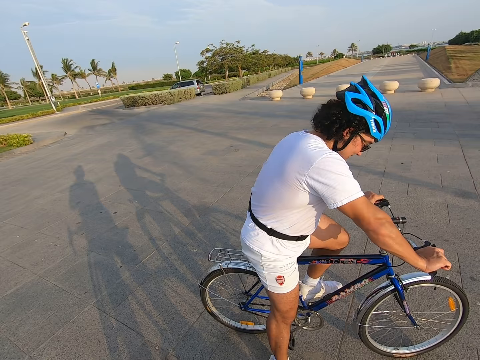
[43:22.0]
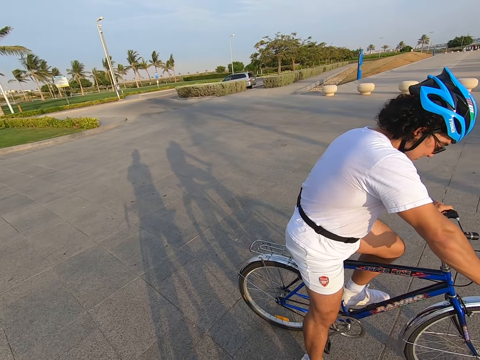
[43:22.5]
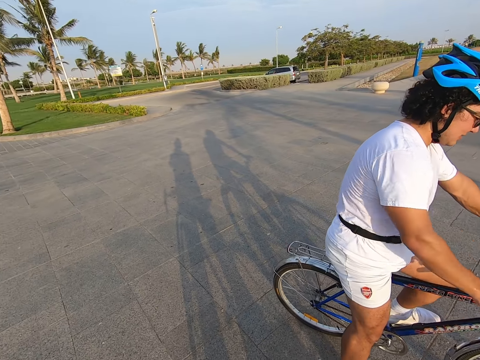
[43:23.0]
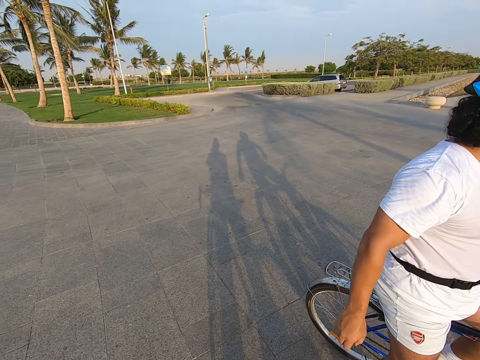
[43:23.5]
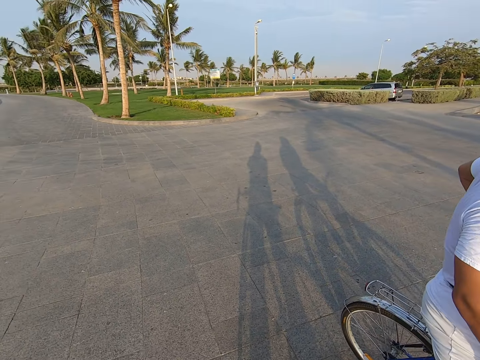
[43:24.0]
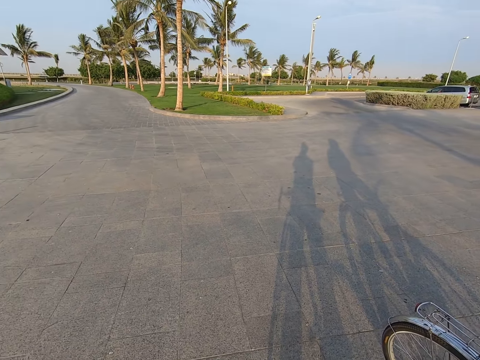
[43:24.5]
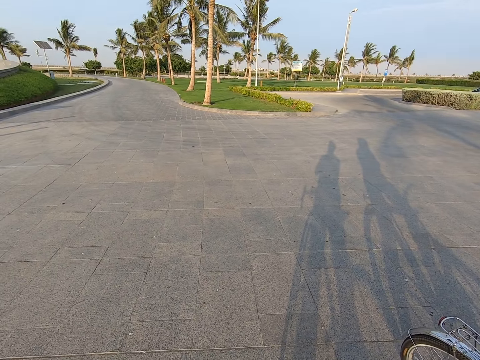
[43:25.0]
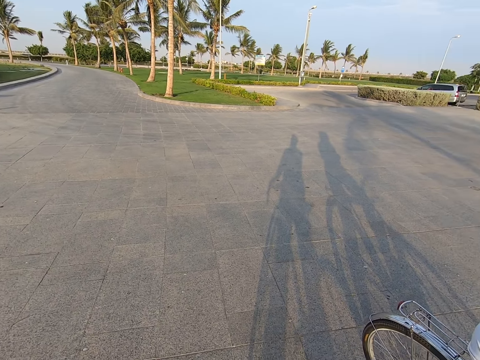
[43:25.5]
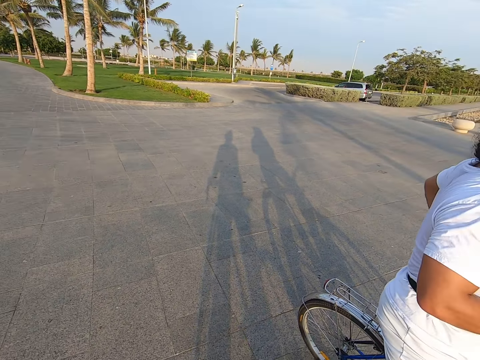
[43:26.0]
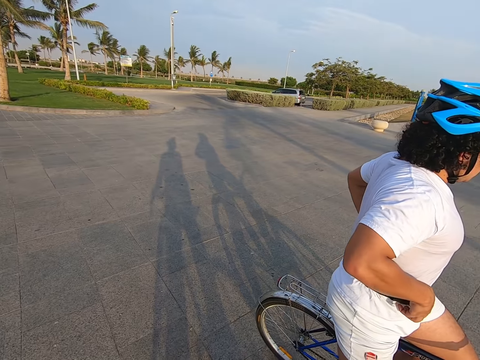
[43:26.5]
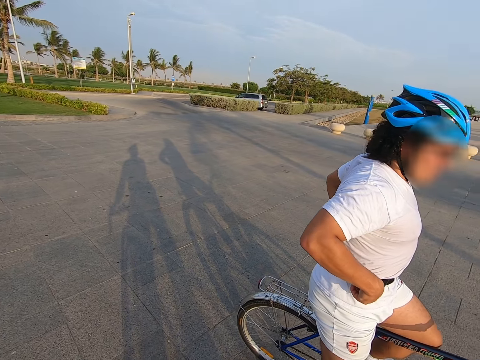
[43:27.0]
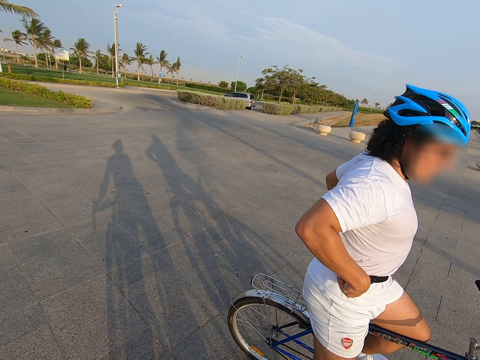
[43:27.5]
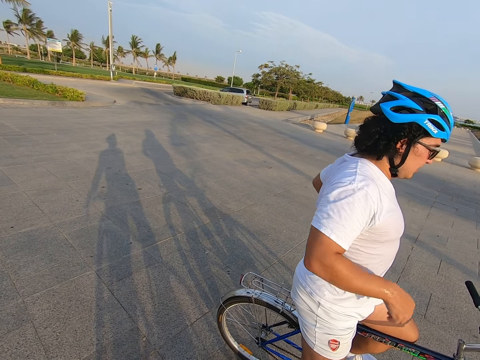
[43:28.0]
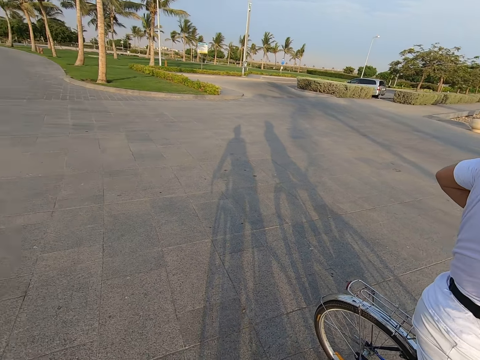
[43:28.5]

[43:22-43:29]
The man sits on the bicycle.

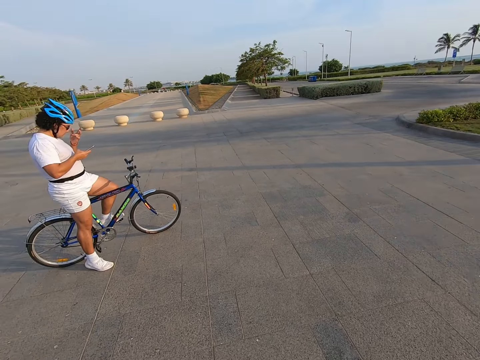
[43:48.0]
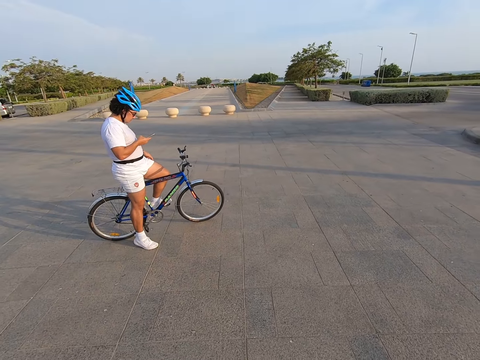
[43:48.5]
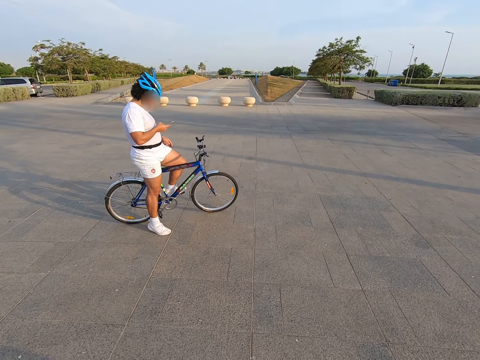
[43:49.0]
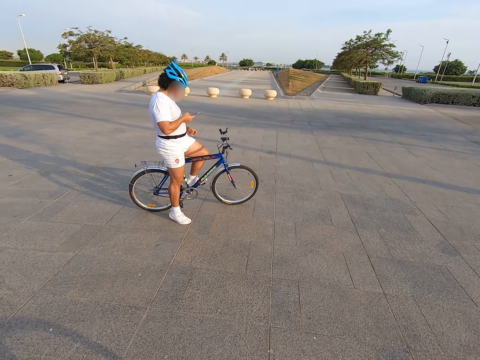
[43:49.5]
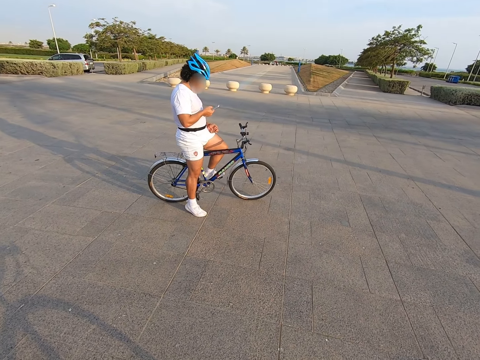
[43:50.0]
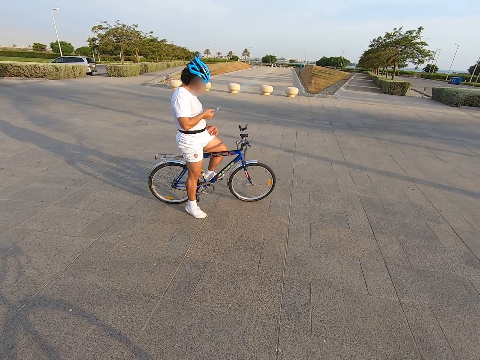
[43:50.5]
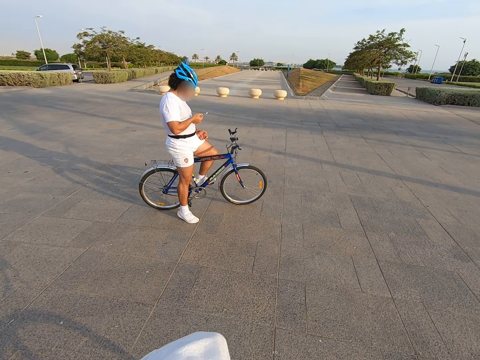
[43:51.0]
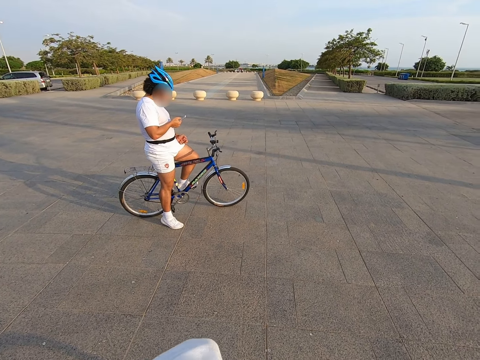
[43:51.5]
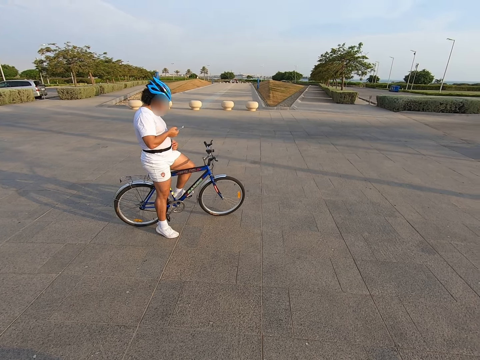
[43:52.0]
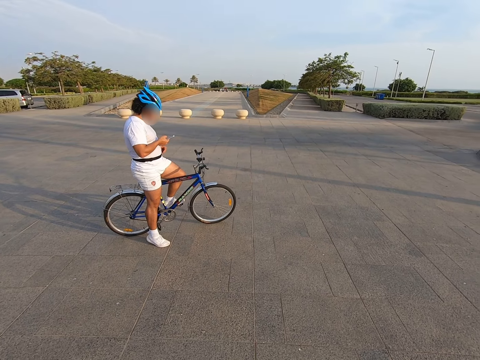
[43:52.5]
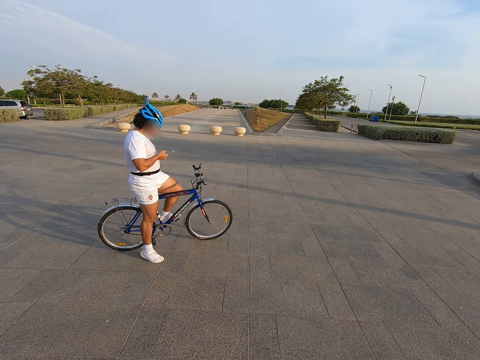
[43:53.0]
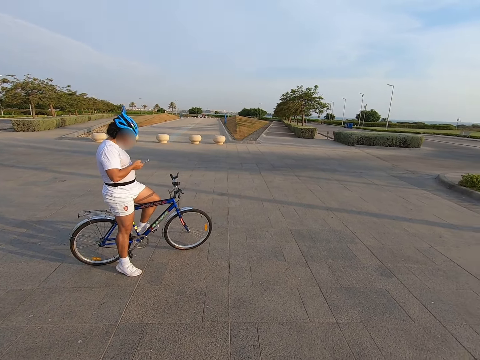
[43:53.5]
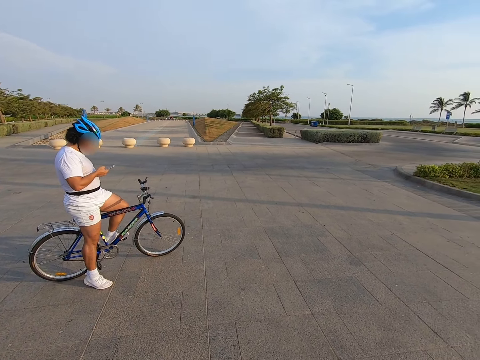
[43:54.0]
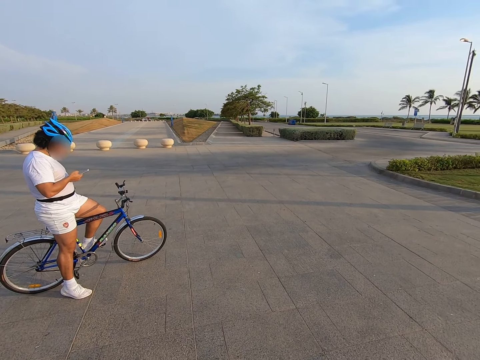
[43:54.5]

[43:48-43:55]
A man uses a phone.

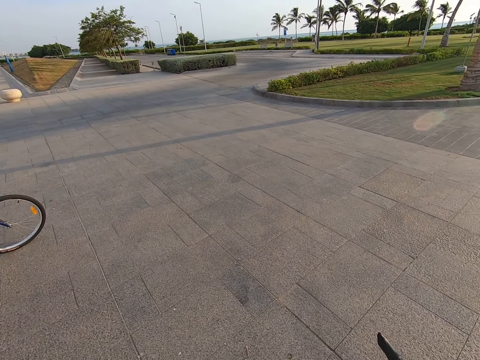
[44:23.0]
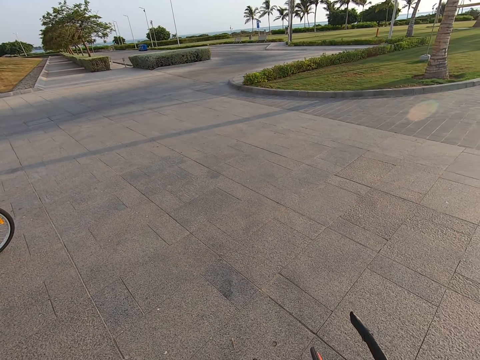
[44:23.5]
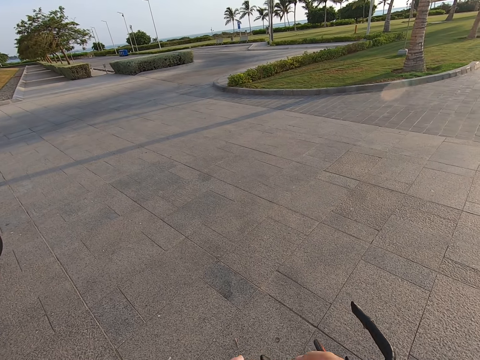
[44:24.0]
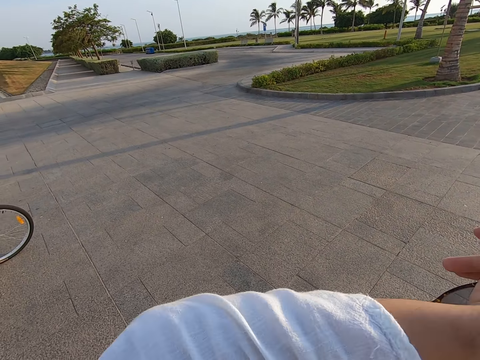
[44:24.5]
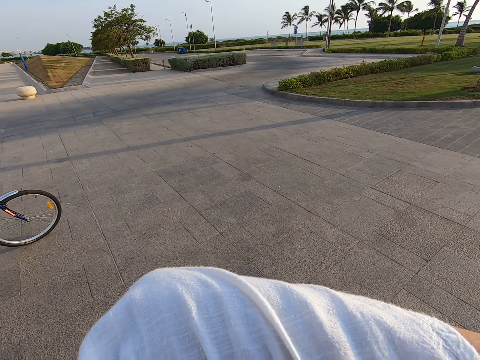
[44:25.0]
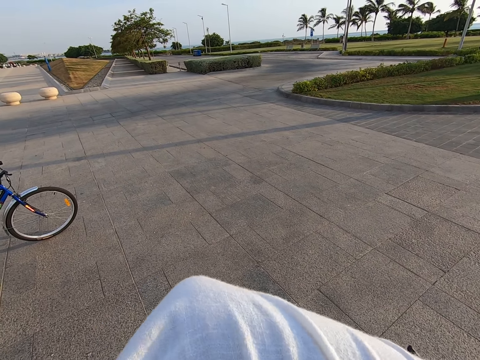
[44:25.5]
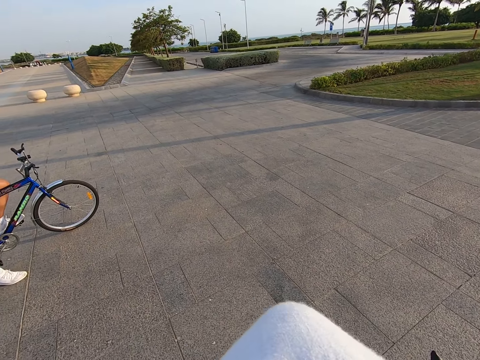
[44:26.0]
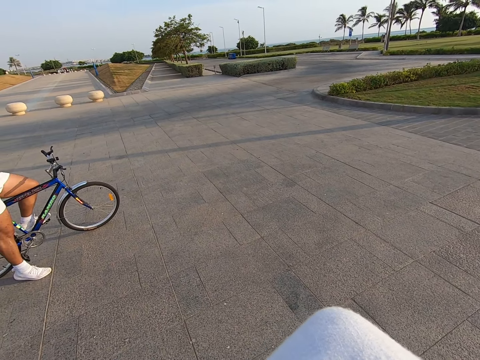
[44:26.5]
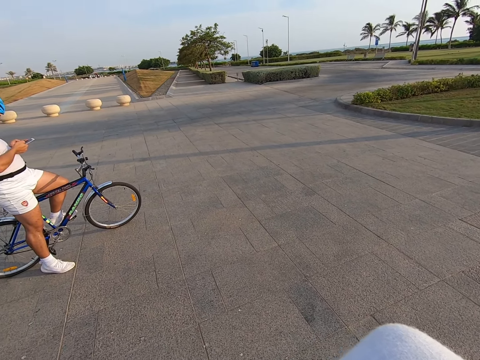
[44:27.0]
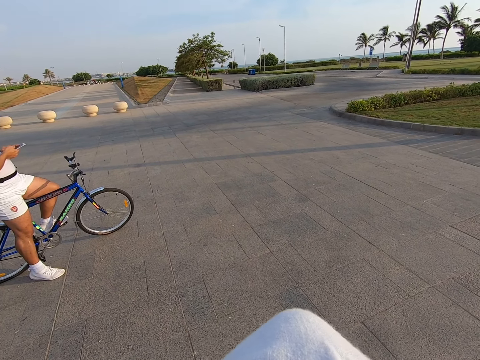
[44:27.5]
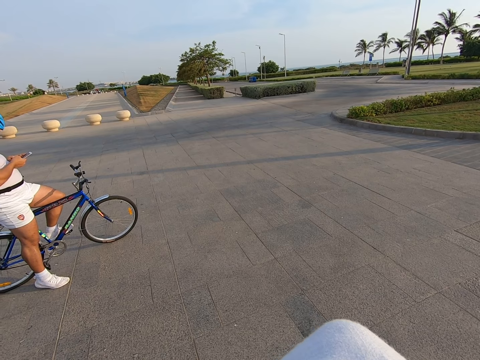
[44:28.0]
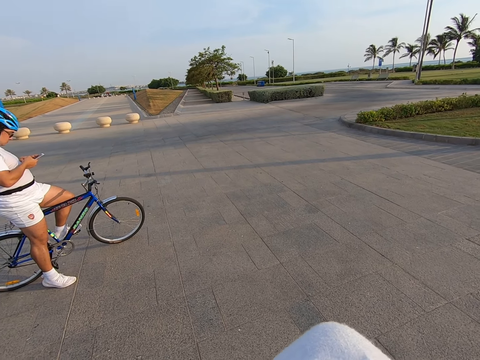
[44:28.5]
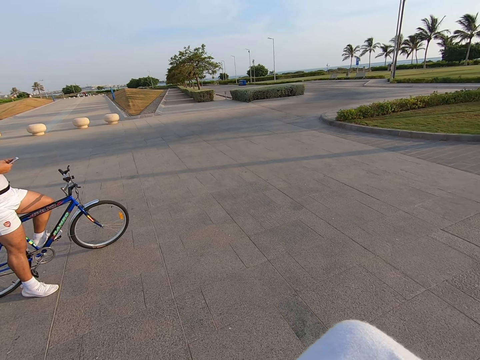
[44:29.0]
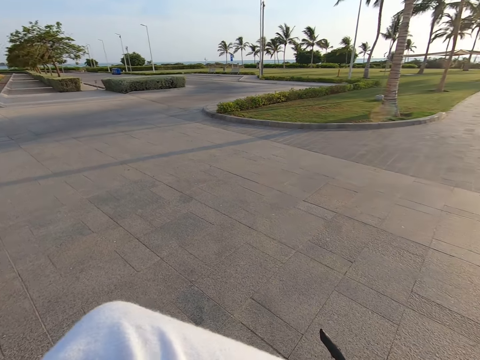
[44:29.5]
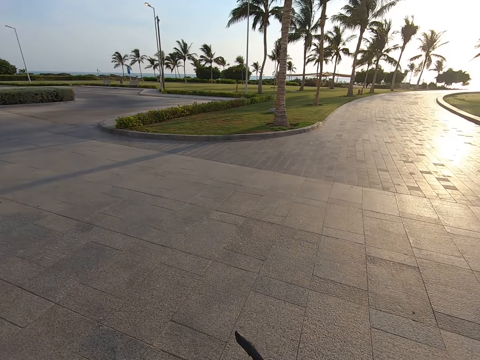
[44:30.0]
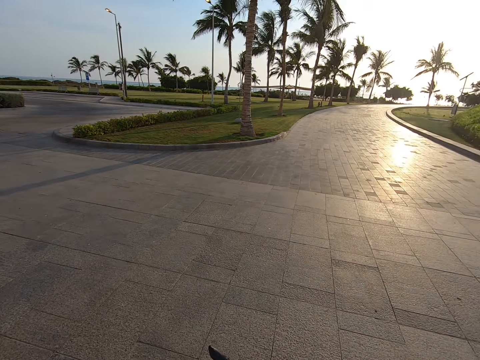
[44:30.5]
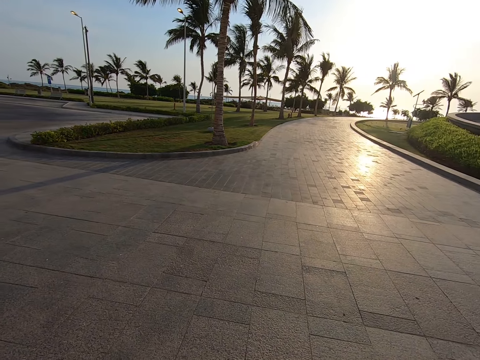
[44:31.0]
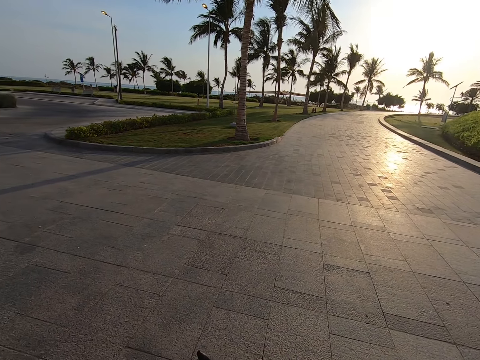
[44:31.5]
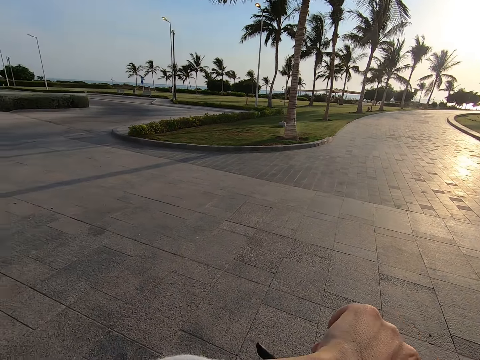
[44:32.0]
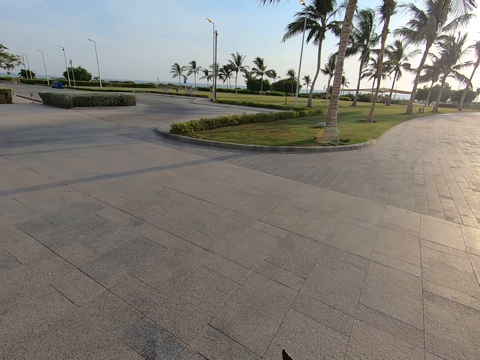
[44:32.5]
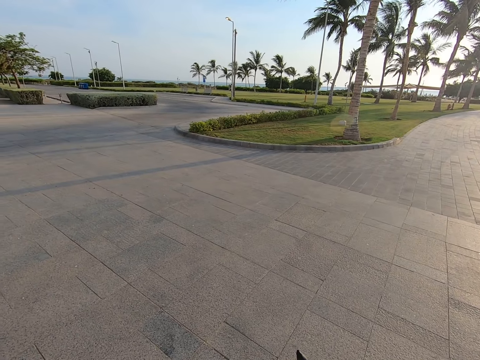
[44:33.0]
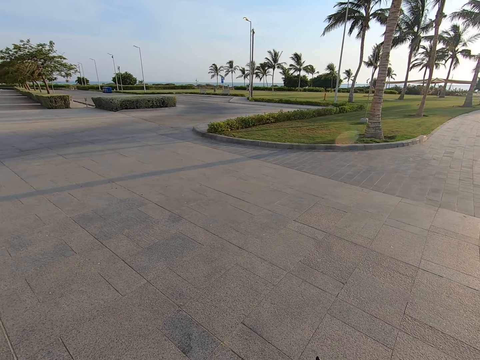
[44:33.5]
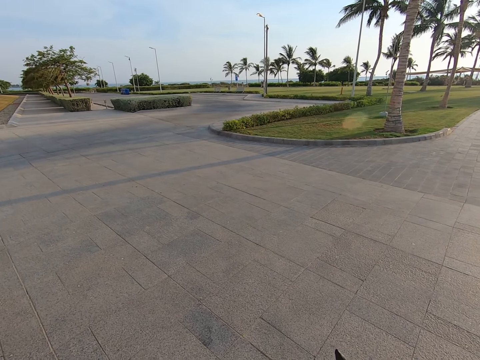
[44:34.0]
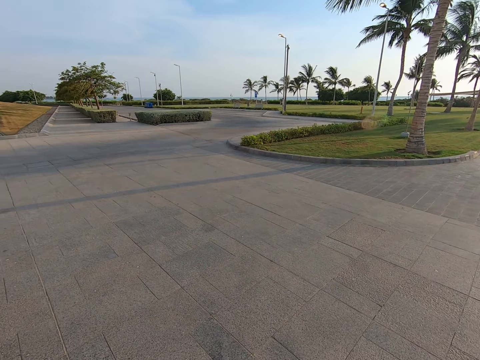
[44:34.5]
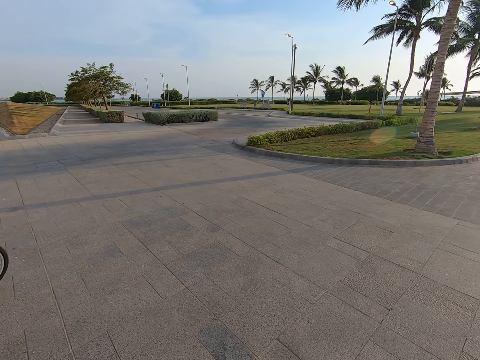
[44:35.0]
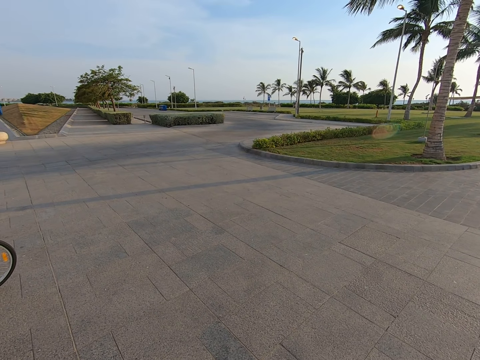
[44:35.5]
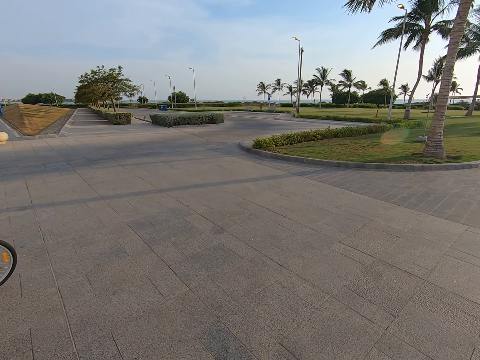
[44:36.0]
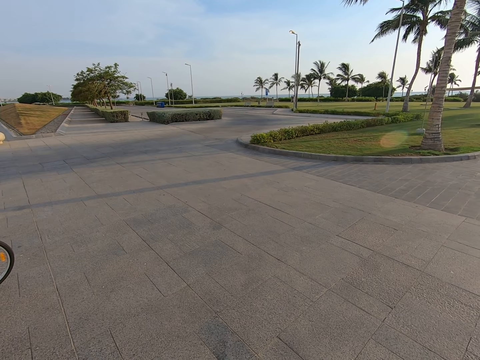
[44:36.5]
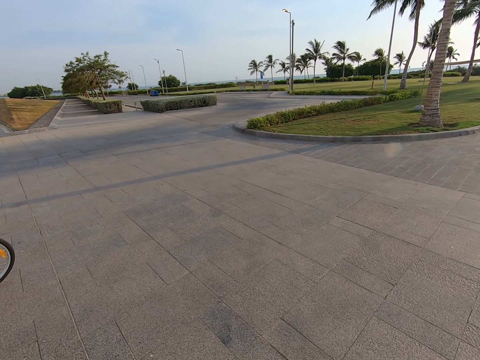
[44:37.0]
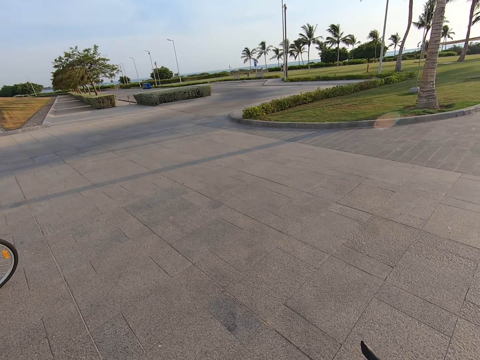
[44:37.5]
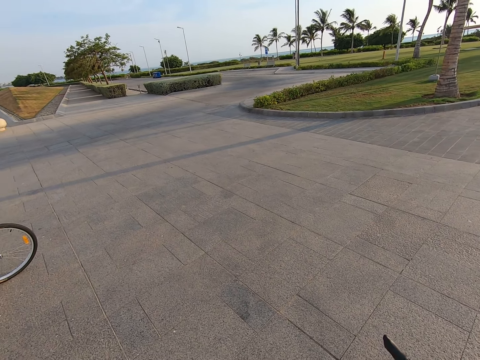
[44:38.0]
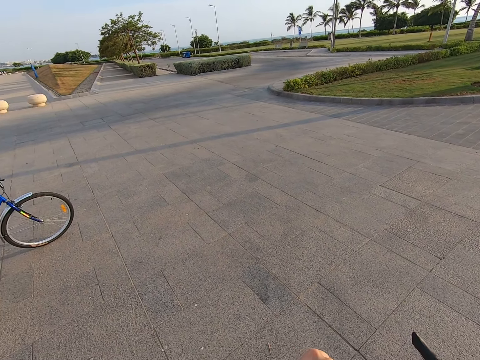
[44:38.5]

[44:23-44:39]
The camera wearer raises a hand.
